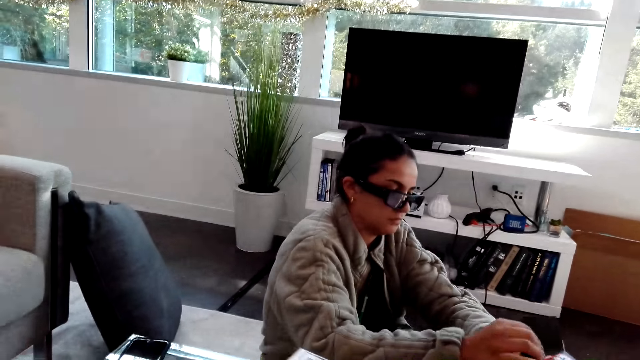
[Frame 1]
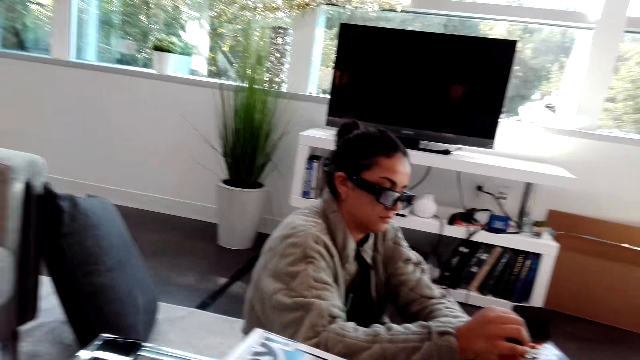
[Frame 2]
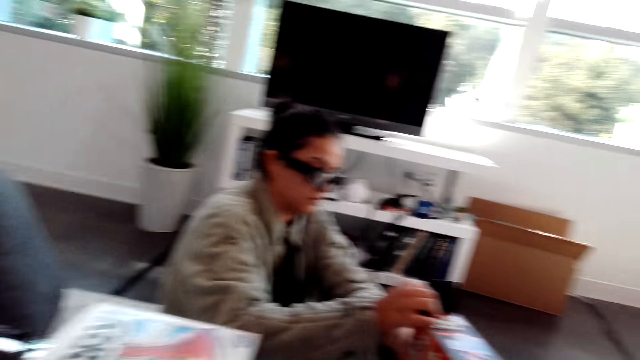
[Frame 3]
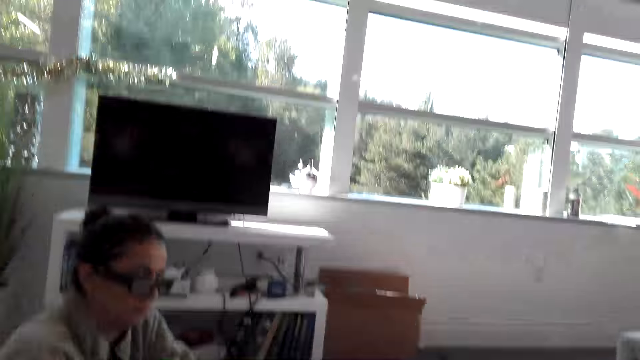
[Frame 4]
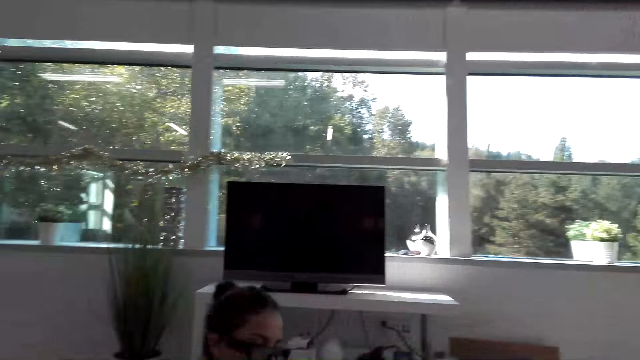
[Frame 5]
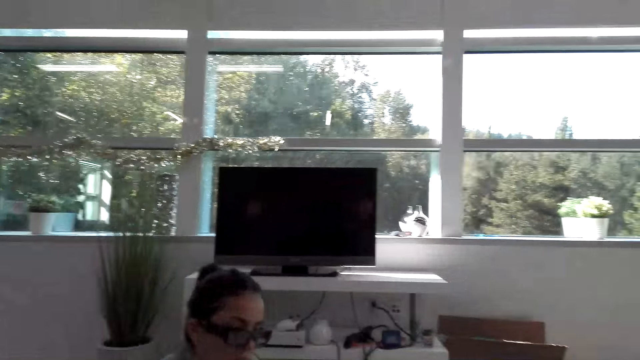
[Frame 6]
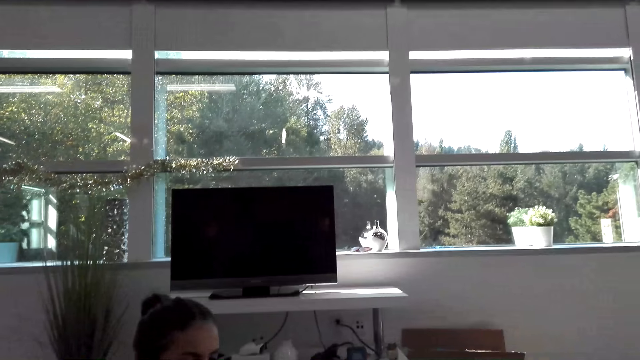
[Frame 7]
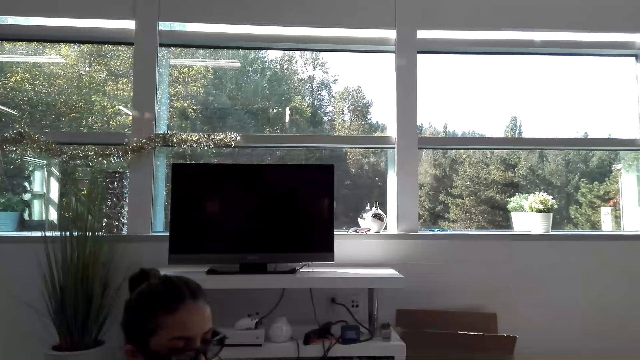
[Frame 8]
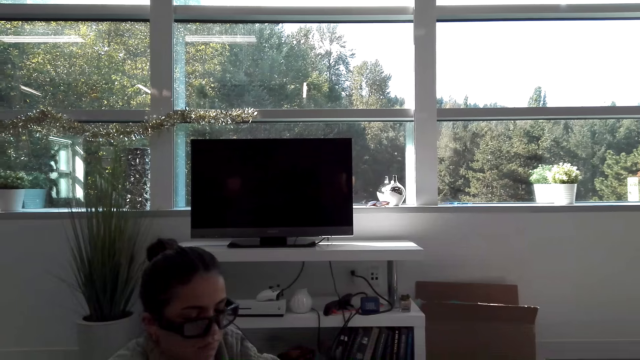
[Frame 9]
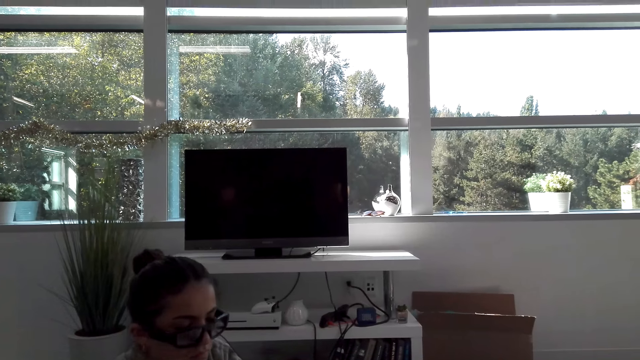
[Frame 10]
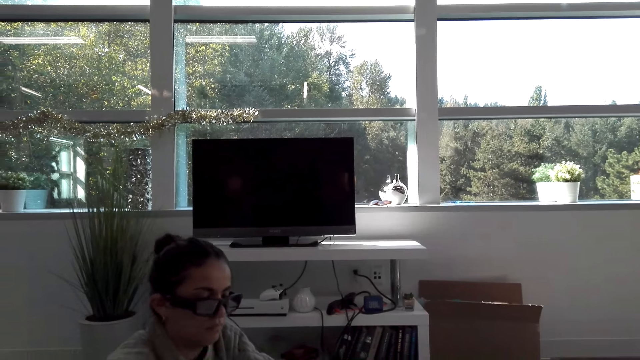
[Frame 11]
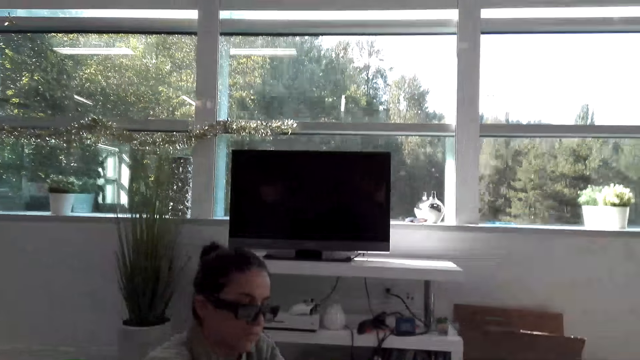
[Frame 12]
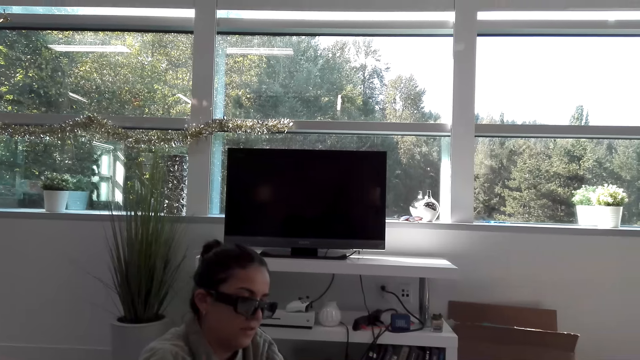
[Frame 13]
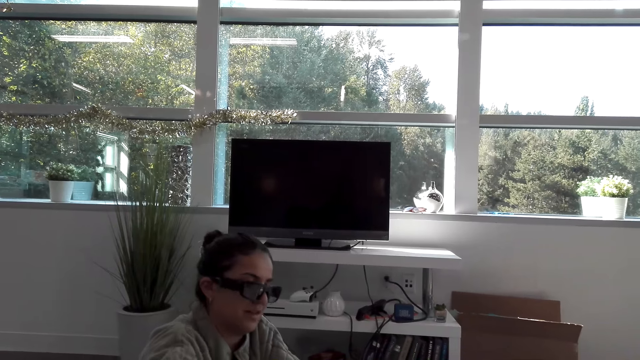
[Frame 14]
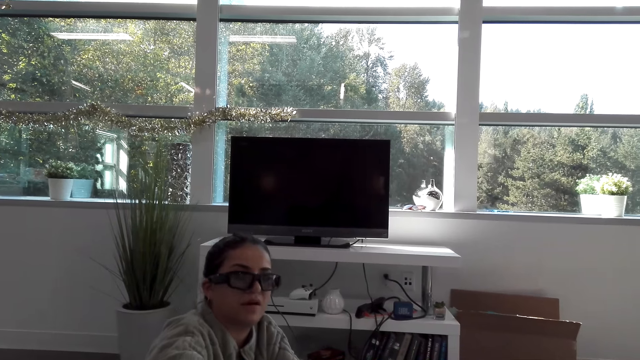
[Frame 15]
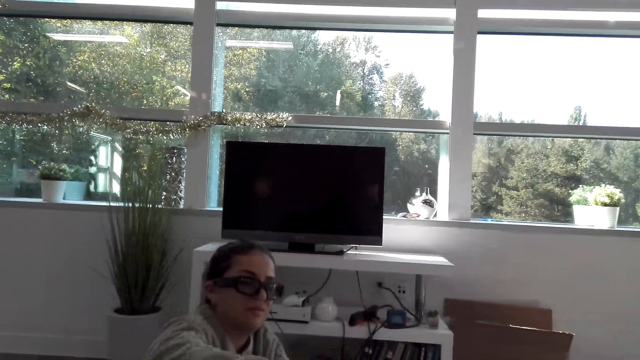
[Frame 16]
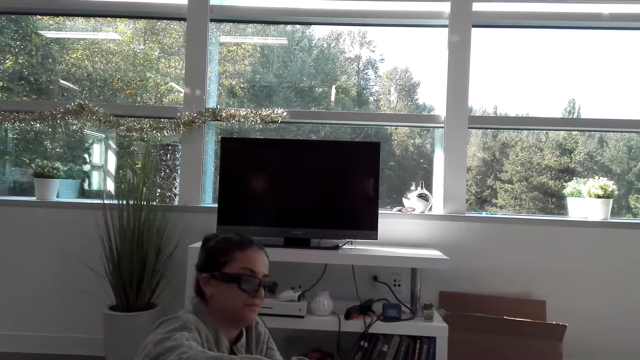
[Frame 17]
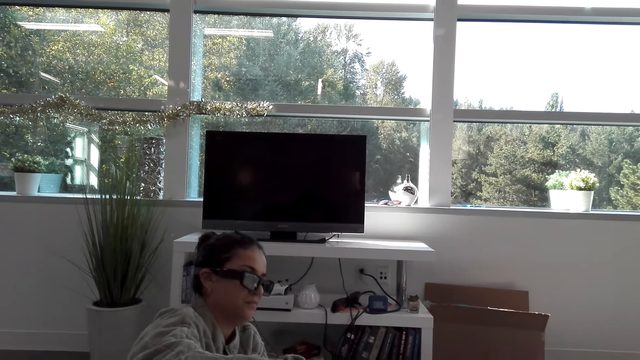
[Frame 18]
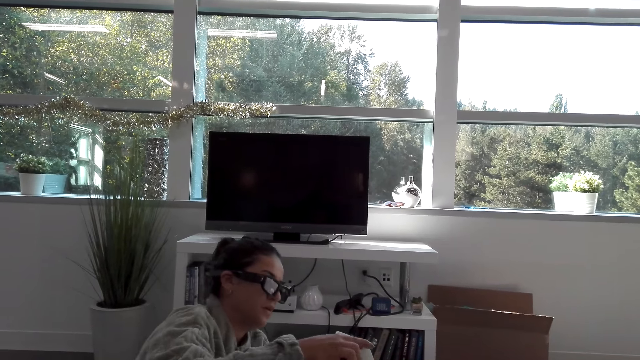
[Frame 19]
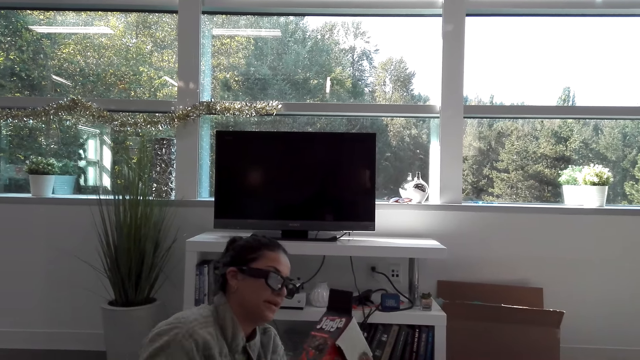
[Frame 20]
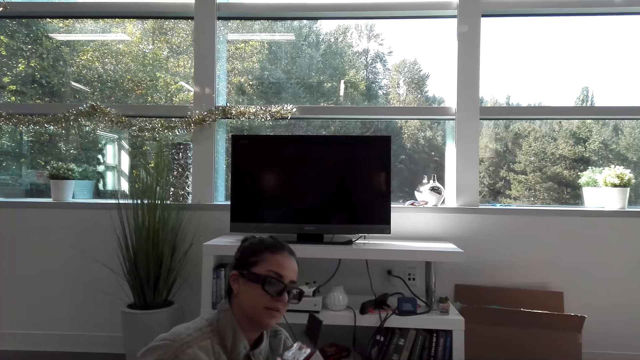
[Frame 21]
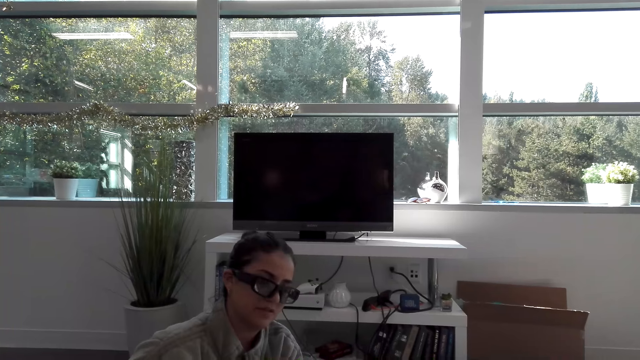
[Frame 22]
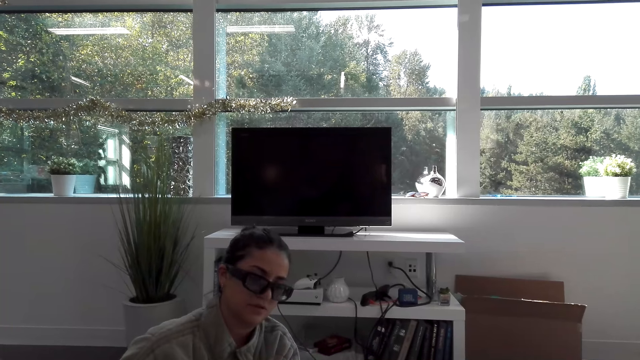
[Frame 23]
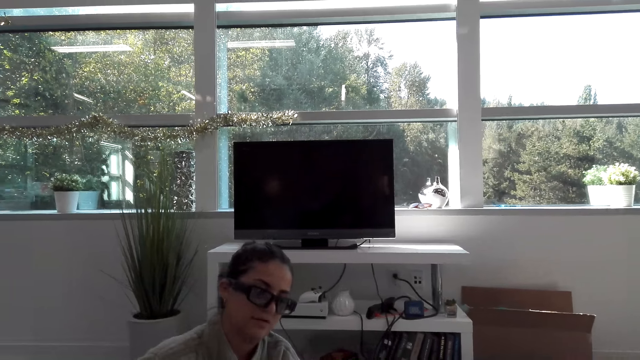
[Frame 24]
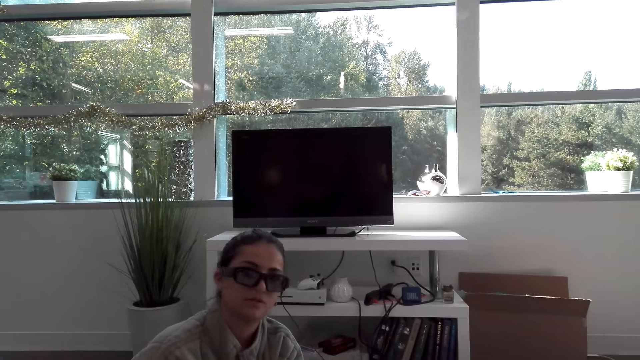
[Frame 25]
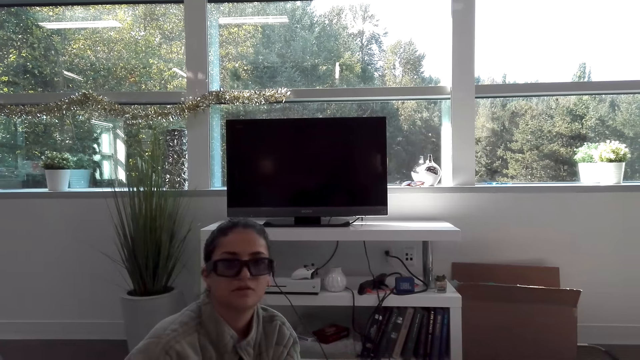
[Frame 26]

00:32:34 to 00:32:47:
A woman moves a hand and opens a box. The camera wearer stares at the television. The woman picks up a box of block tower game.

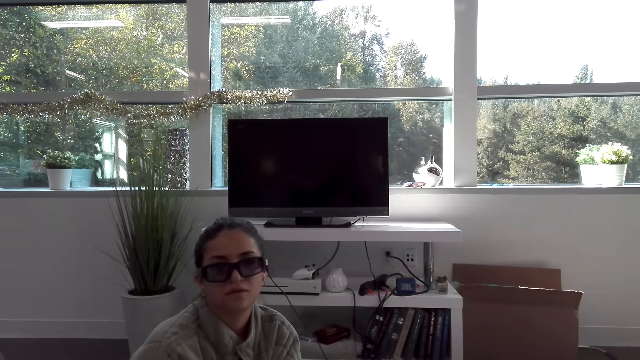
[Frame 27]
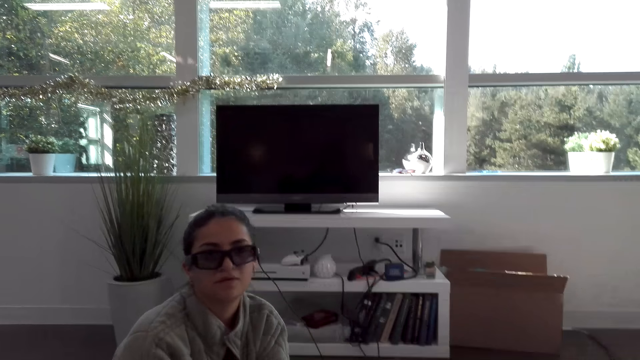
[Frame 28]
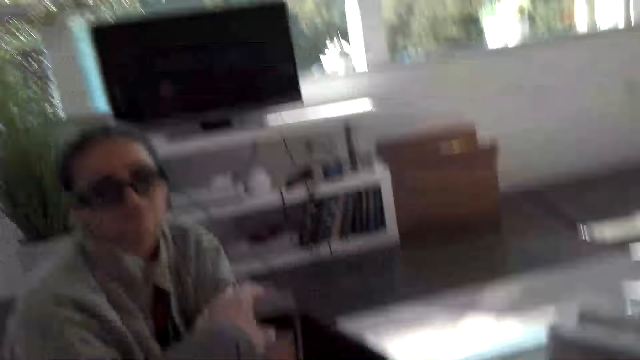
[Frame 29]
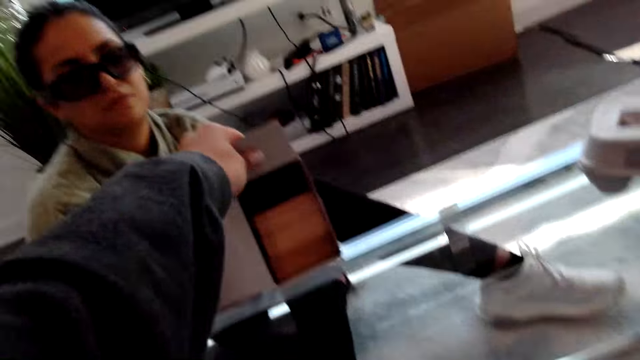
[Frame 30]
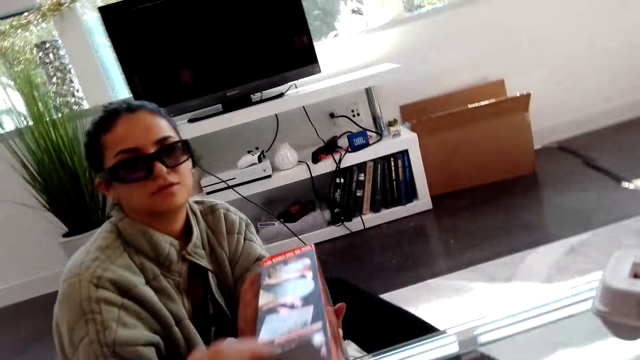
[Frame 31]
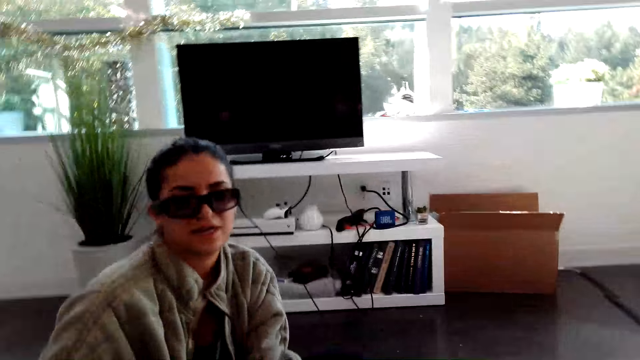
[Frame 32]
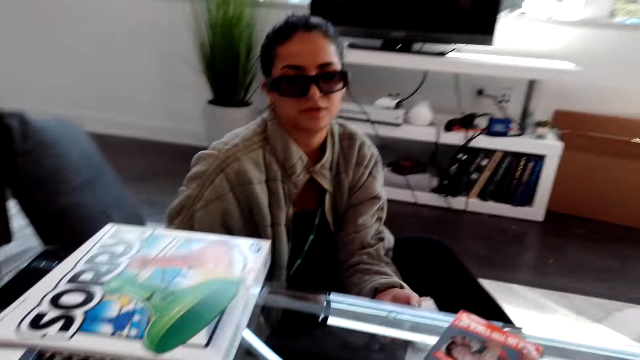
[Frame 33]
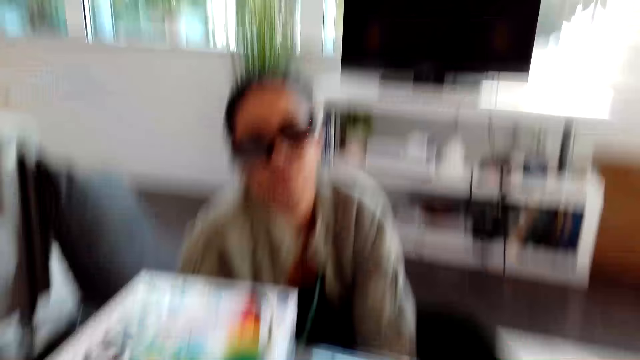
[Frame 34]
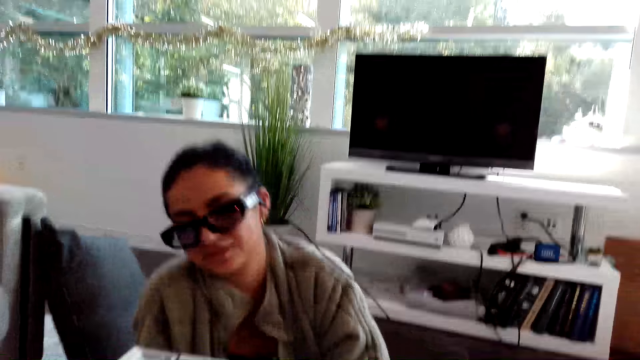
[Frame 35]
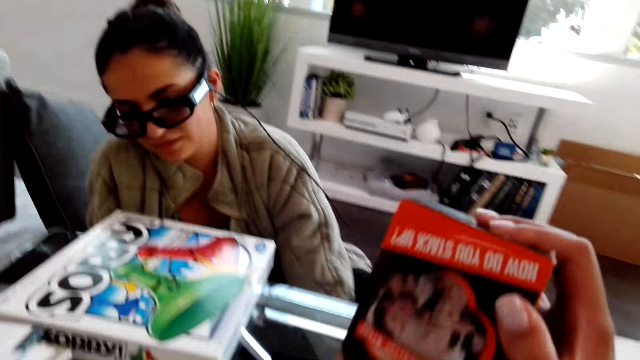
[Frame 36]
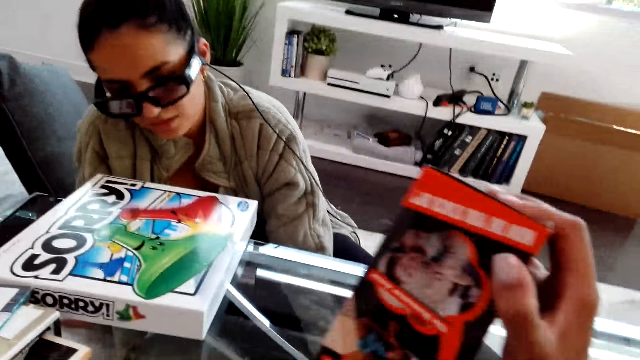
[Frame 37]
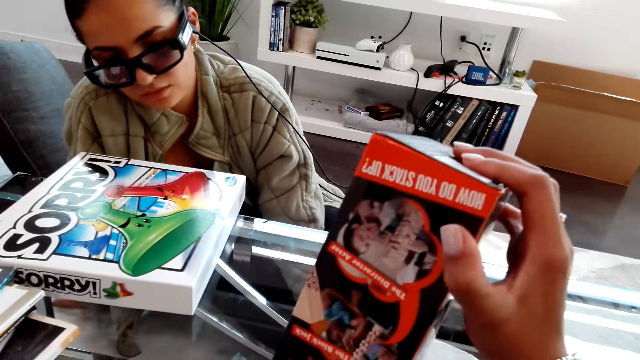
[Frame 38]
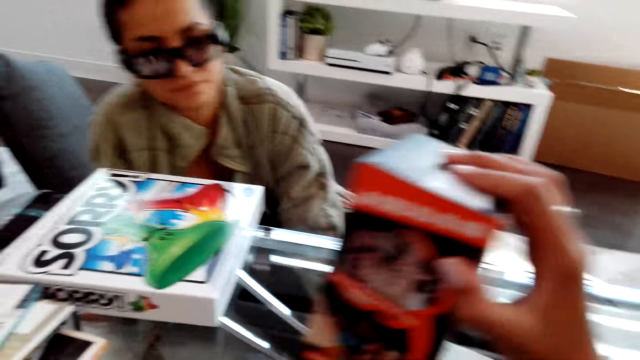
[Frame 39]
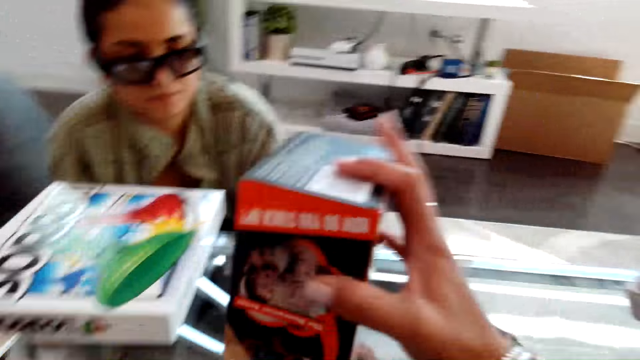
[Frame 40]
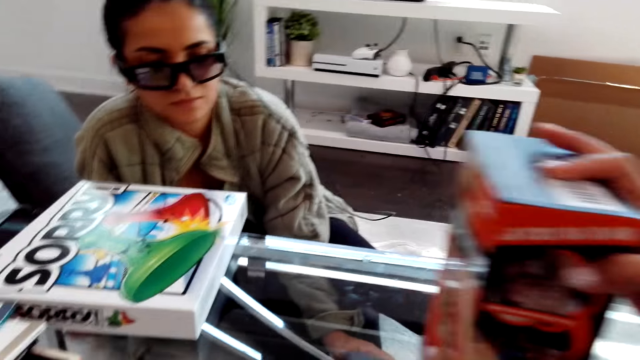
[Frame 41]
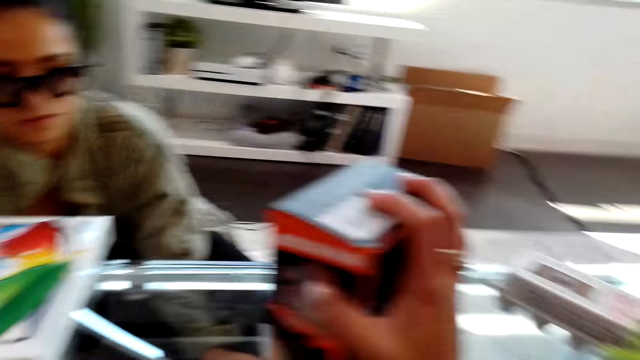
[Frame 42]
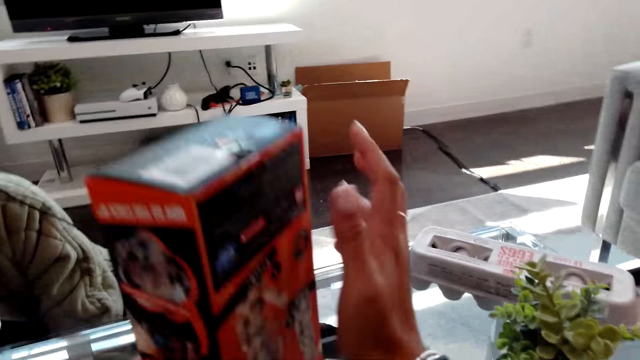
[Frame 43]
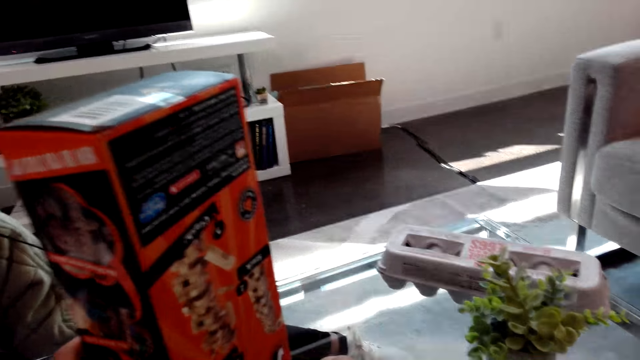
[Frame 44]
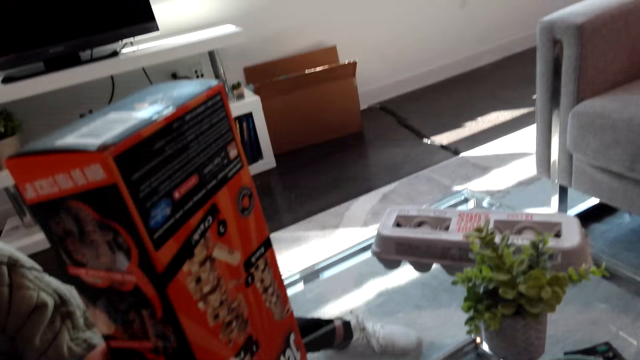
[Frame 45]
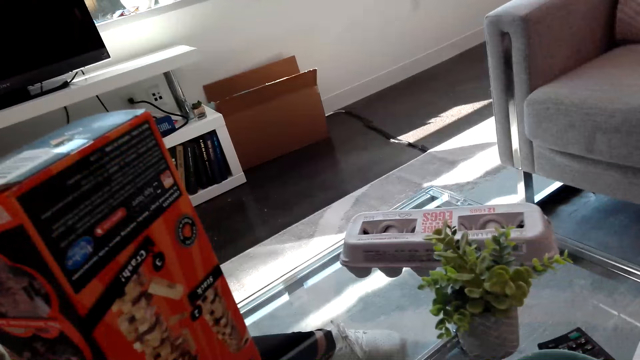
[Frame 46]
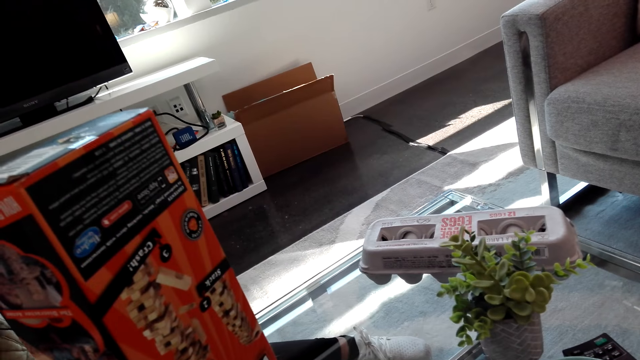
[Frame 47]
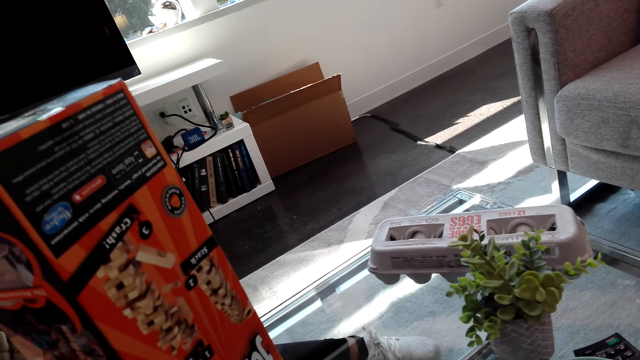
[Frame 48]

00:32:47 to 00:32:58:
The camera wearer takes a box from the woman. The woman gives the camera wearer the box of block tower game. The camera wearer holds the box. They pour wooden blocks on the table. They hold the box with the other hand.
